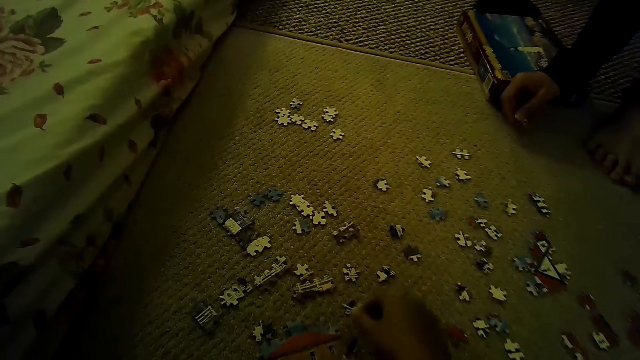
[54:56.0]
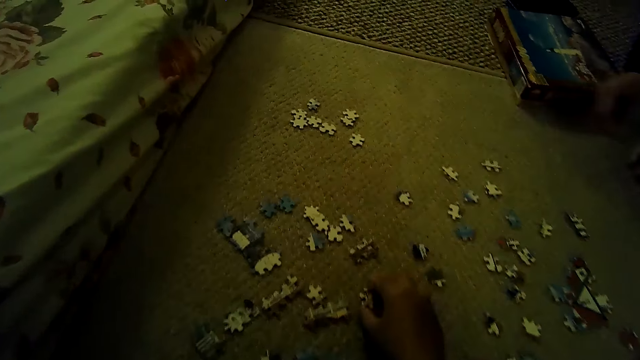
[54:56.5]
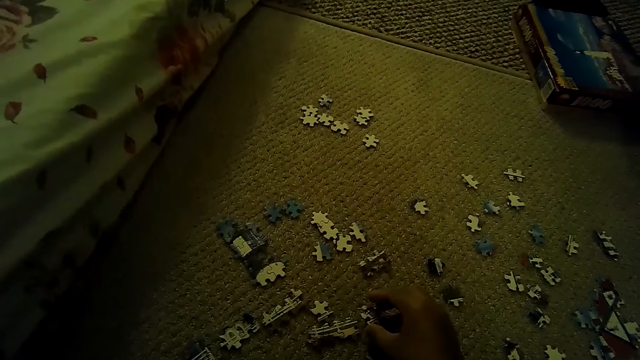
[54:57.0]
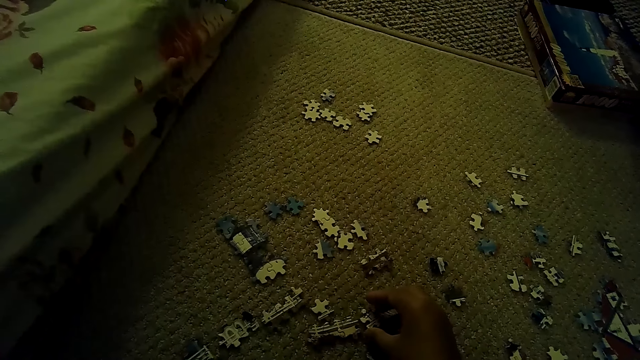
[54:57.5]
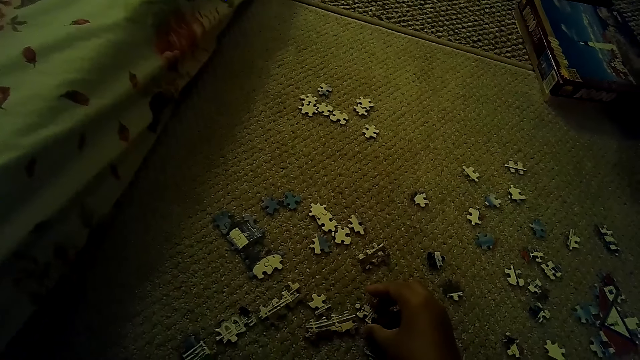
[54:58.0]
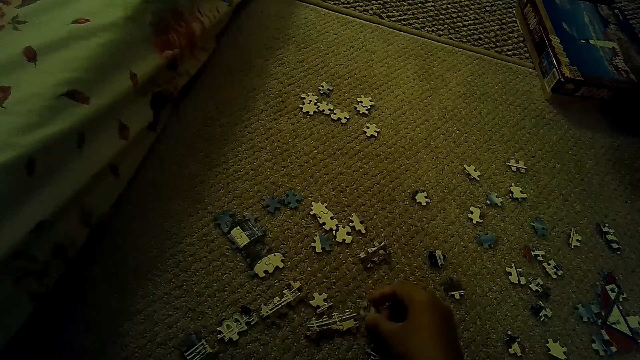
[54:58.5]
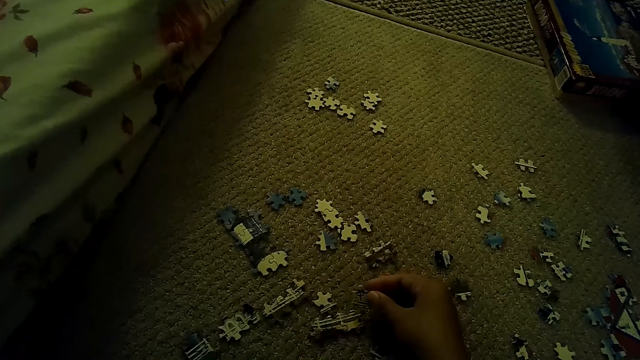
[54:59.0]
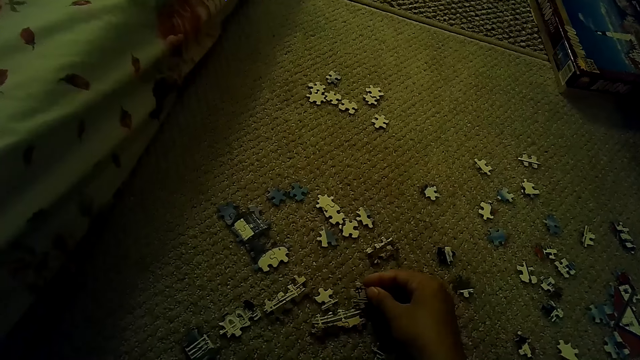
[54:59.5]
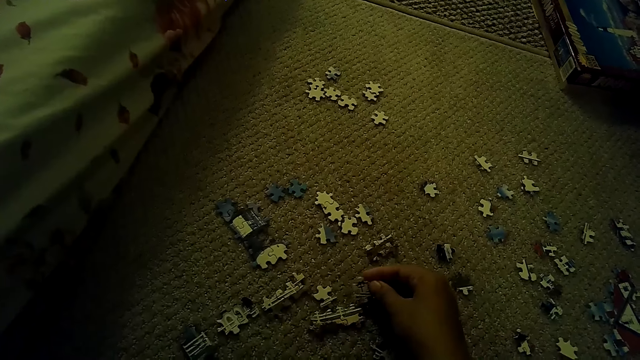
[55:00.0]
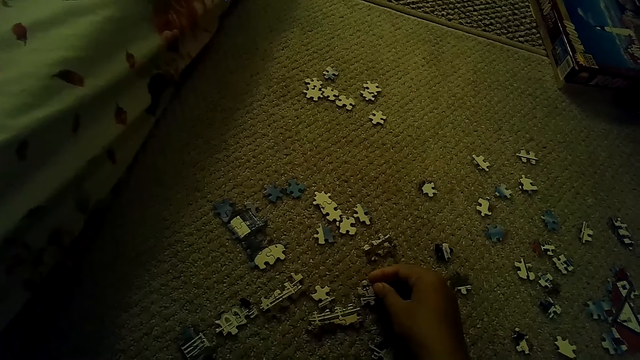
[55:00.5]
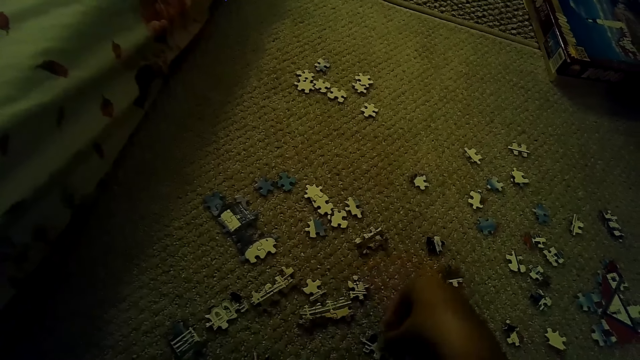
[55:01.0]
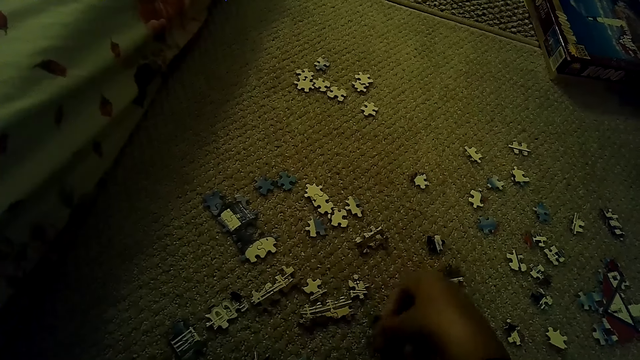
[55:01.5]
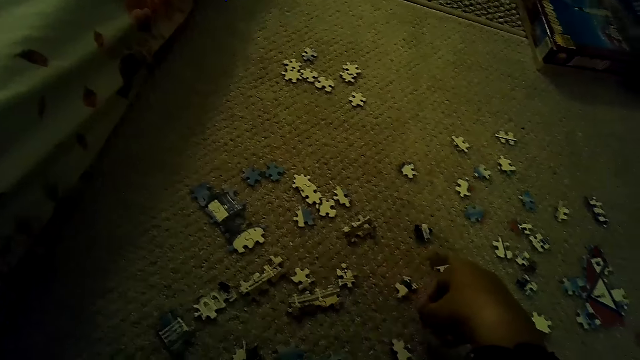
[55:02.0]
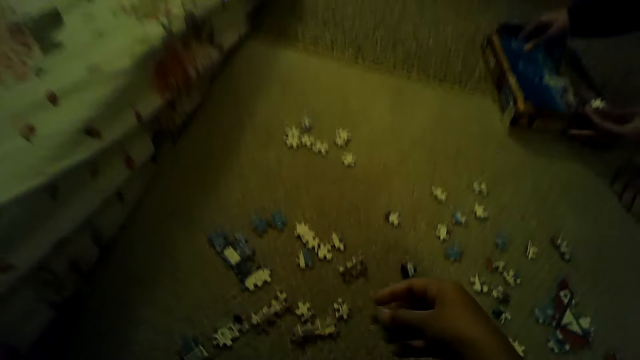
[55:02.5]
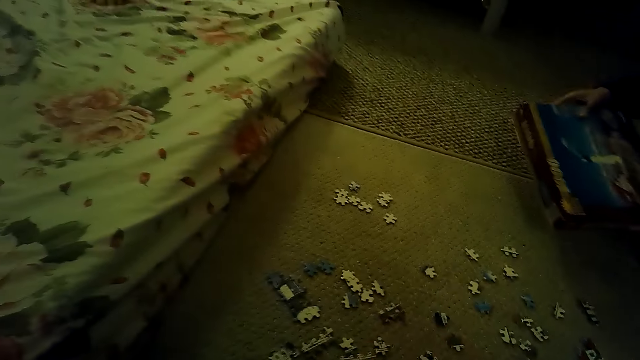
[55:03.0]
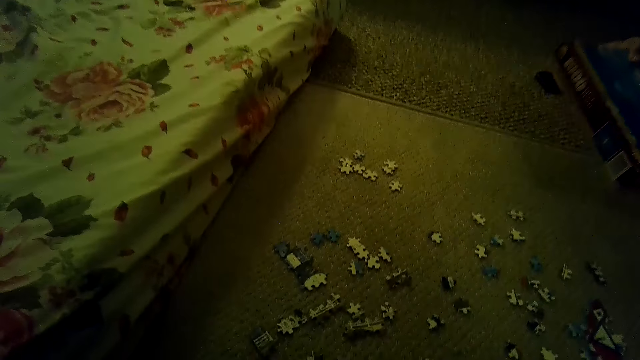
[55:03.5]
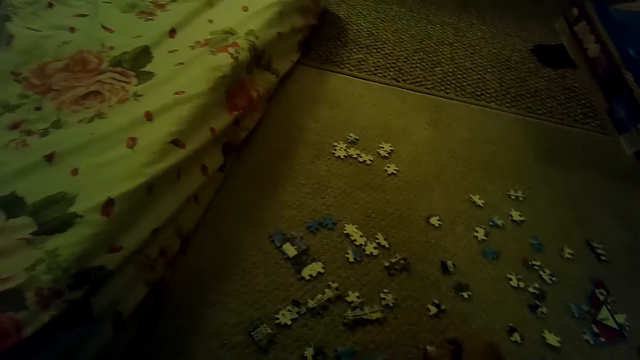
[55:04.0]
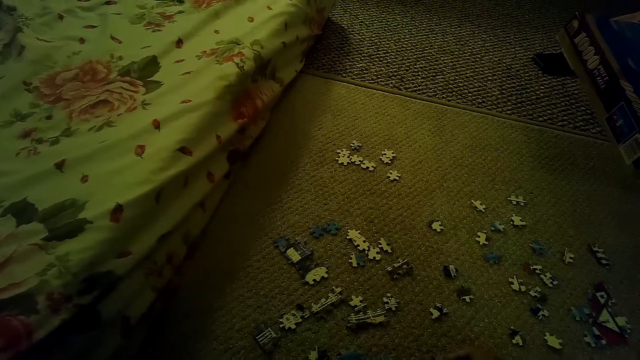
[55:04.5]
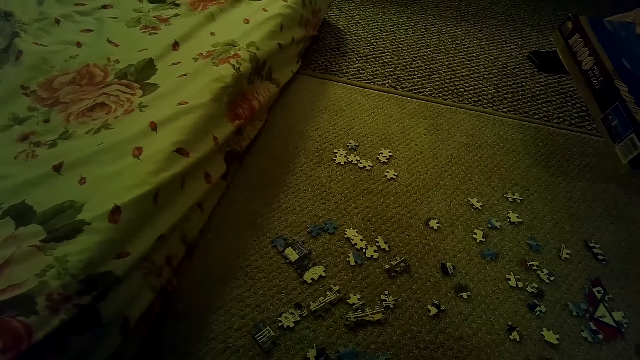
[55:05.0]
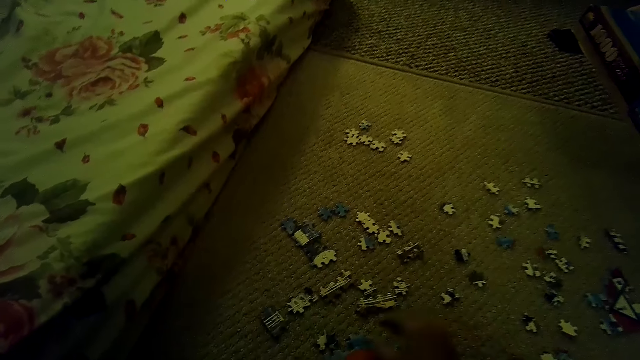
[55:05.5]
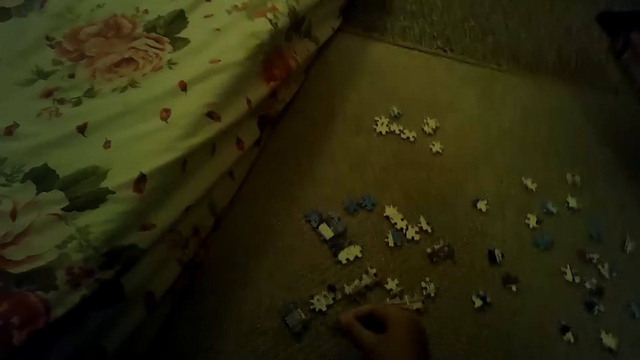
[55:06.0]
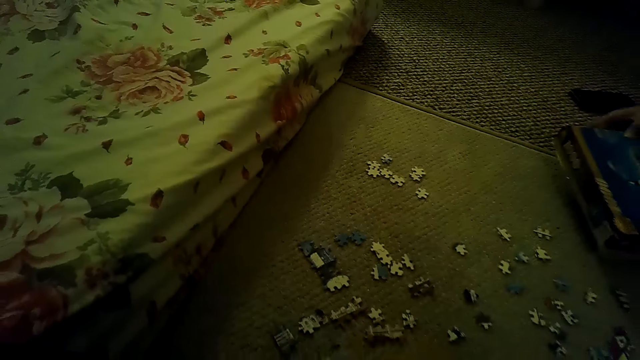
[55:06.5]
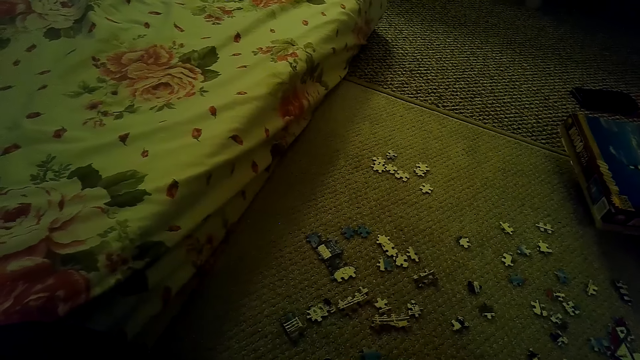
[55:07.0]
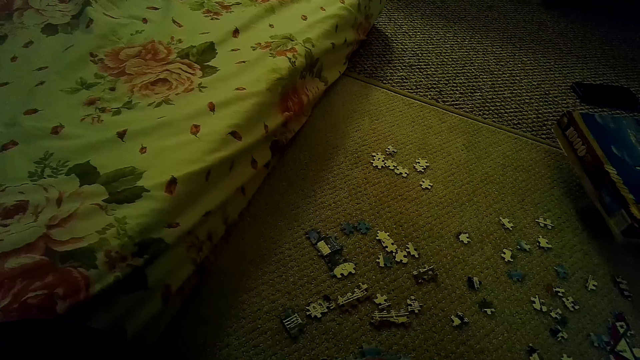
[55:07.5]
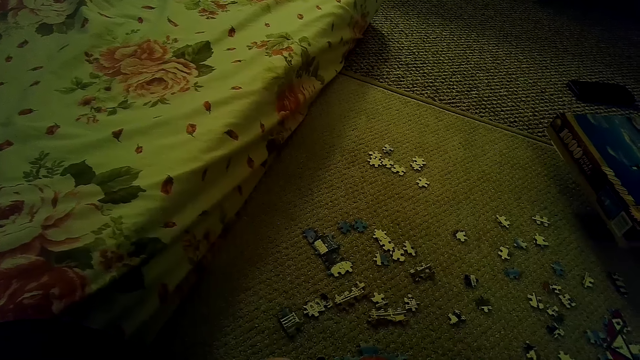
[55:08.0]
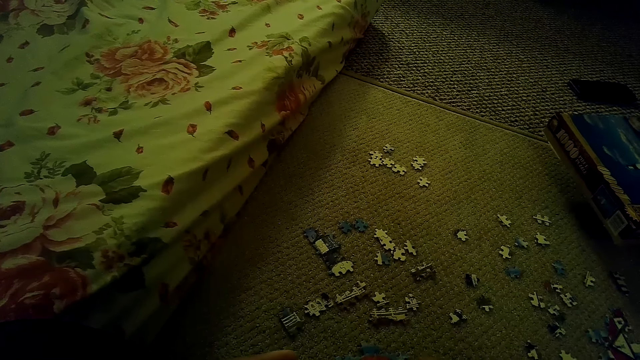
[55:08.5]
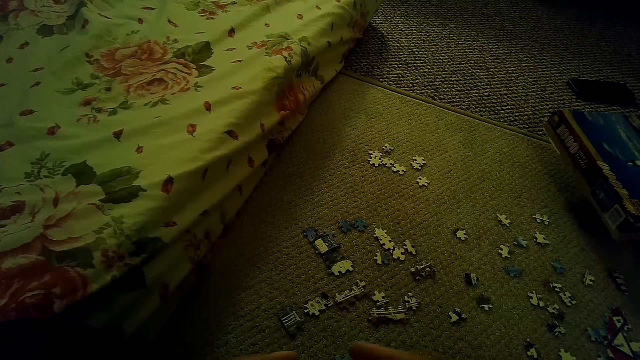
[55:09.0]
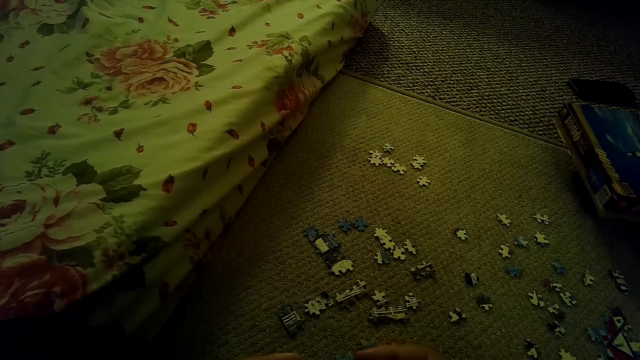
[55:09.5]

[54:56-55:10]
The camera wearer plays the jigsaw puzzle game. They hold the puzzle piece. A person picks up the box. The camera wearer picks a puzzle piece.

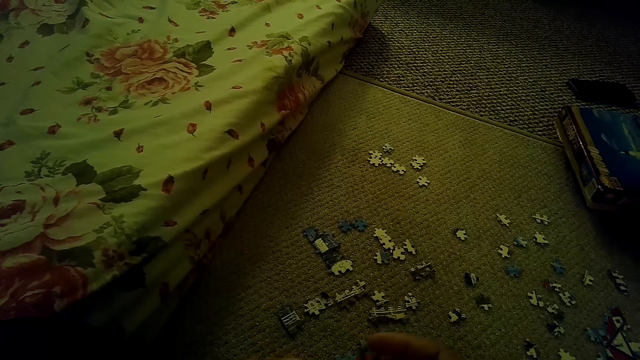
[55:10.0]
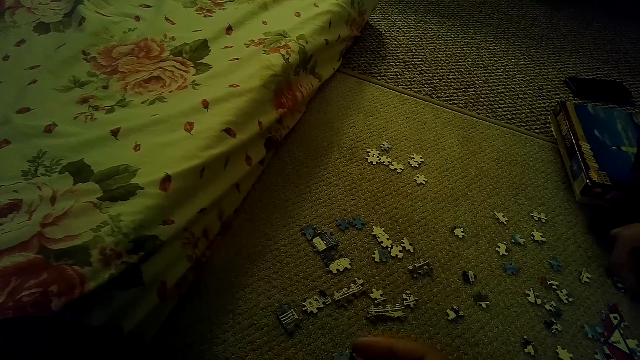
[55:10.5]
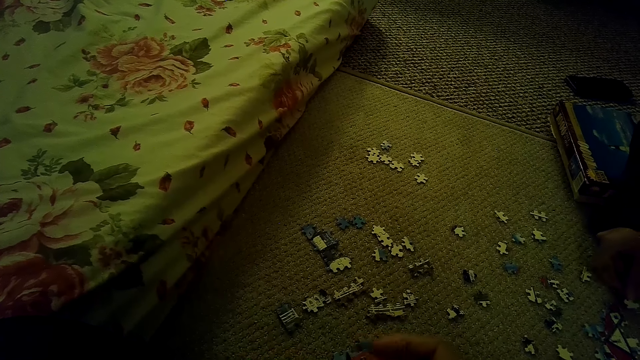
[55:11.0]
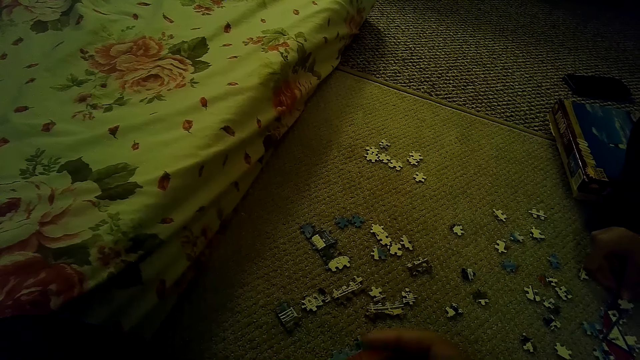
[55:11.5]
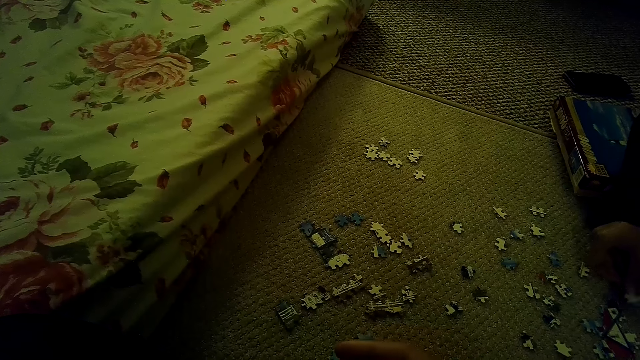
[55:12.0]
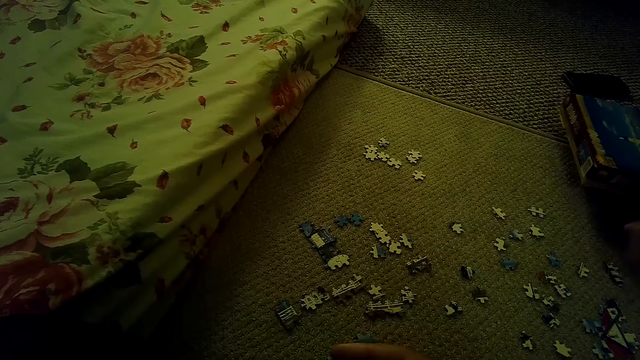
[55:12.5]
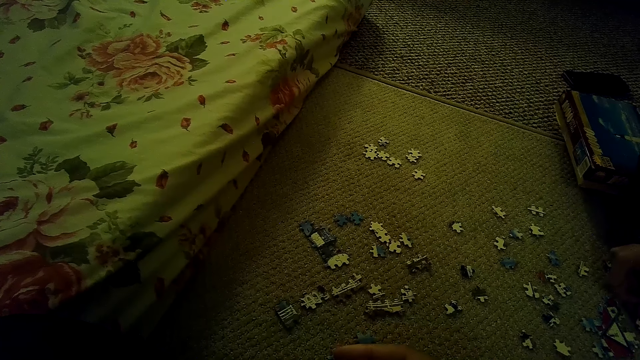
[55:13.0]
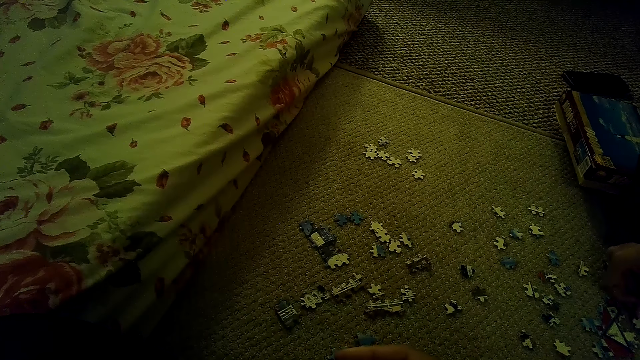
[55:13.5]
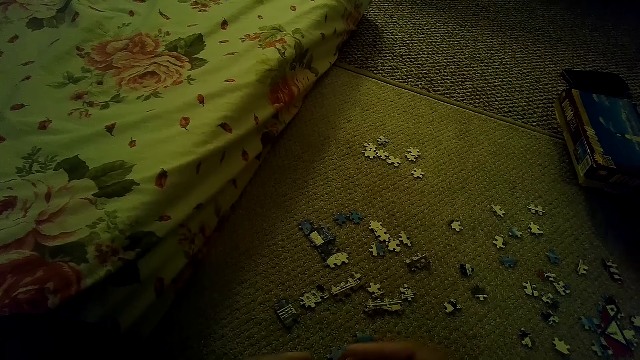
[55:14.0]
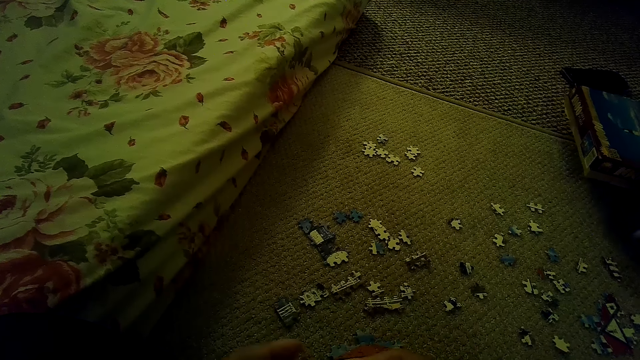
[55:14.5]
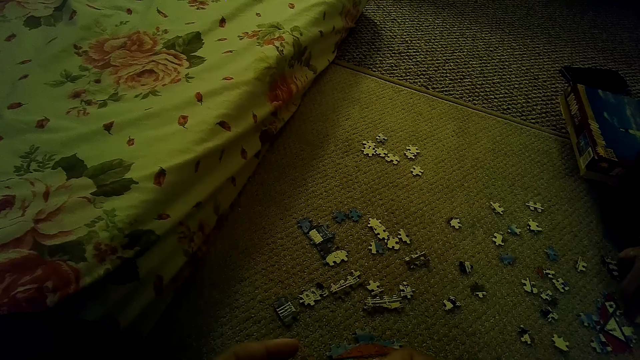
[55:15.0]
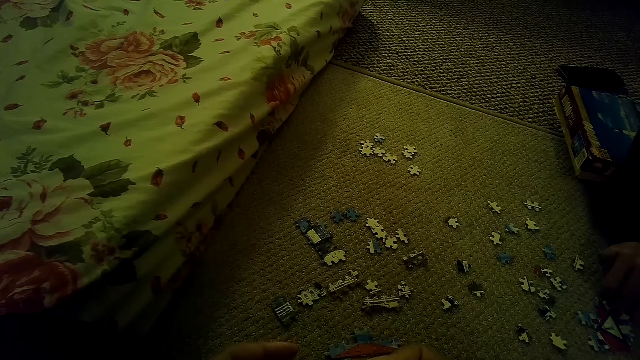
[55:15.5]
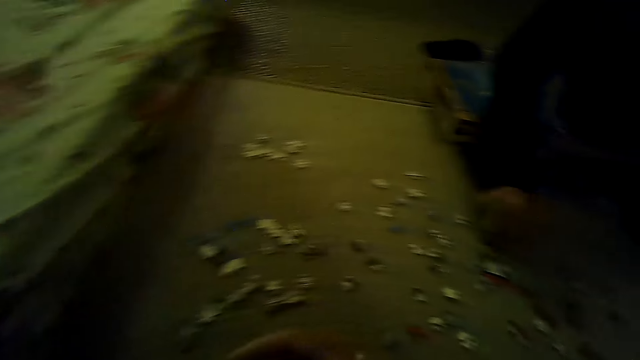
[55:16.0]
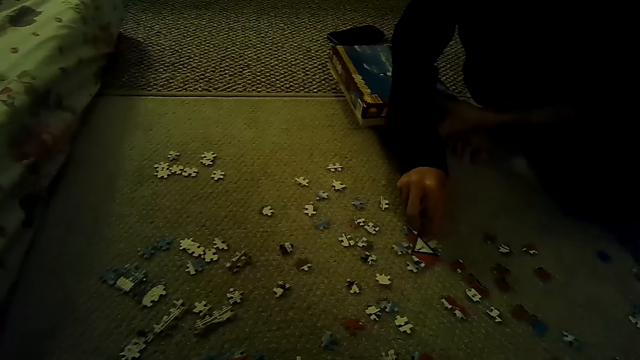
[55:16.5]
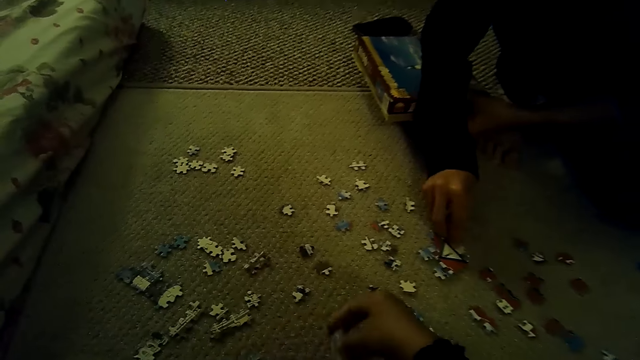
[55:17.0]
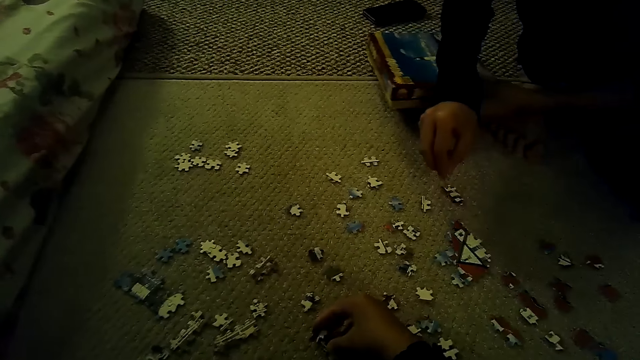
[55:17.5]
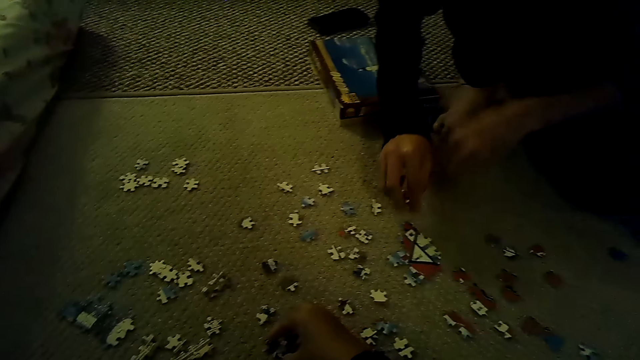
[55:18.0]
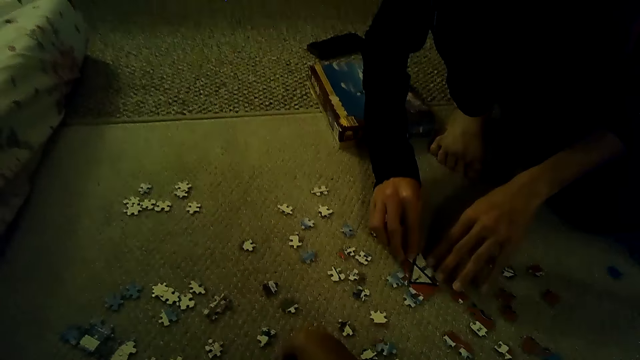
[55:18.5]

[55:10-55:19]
A man moves the hand and moves the box. The man plays the jigsaw puzzle game on the floor. The man joins the puzzle.
